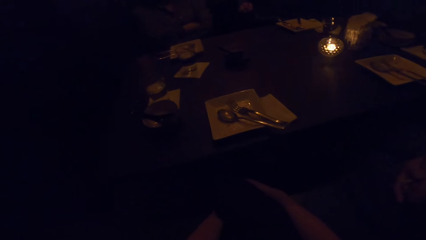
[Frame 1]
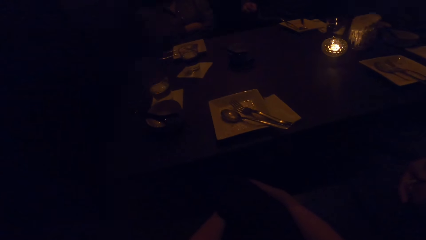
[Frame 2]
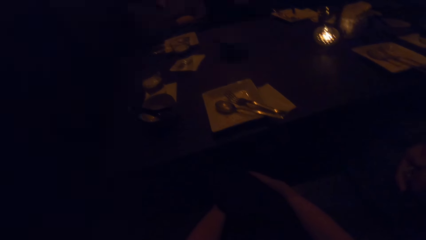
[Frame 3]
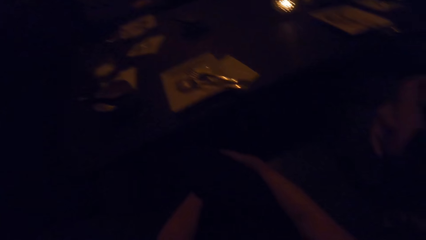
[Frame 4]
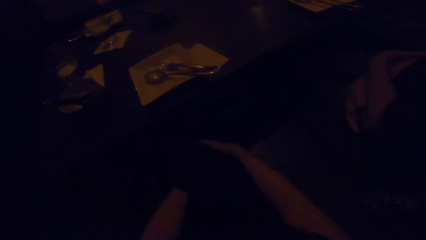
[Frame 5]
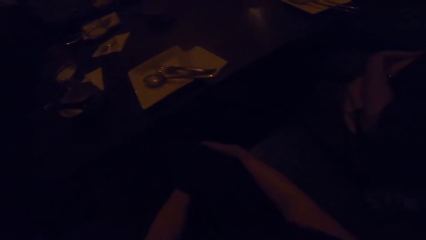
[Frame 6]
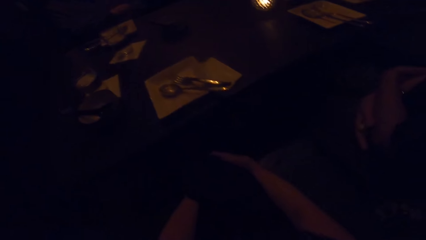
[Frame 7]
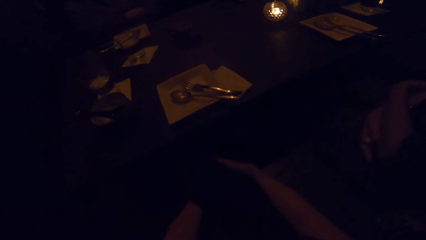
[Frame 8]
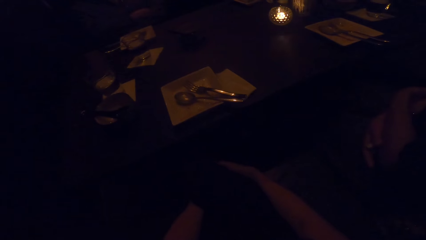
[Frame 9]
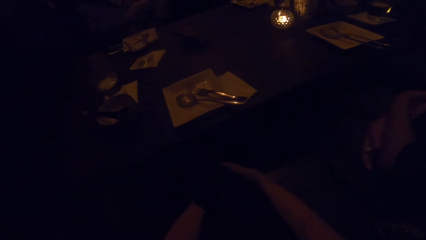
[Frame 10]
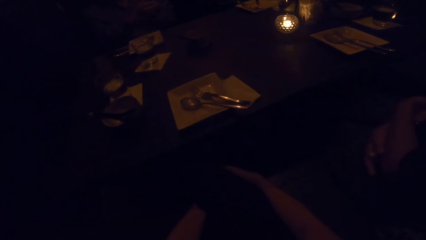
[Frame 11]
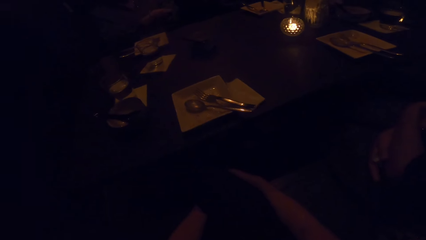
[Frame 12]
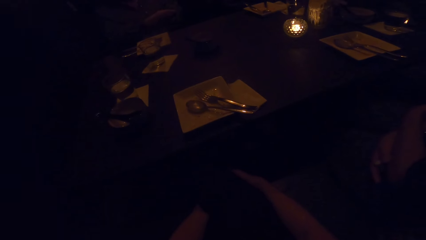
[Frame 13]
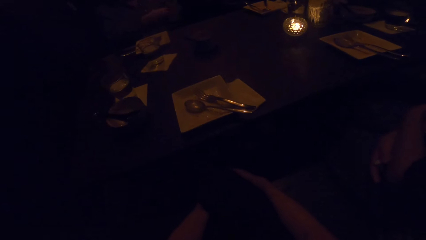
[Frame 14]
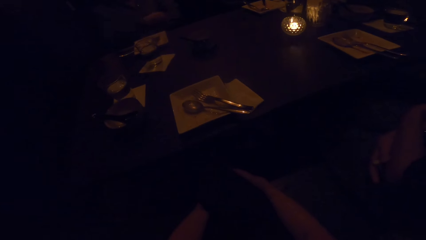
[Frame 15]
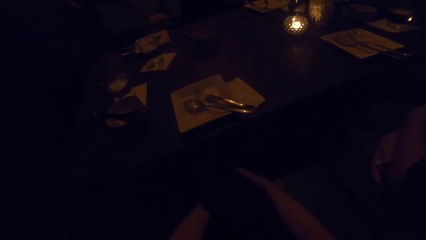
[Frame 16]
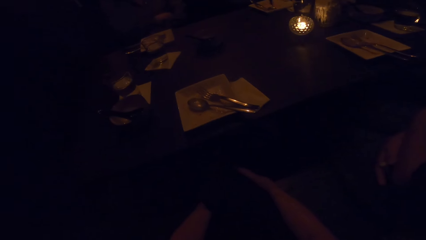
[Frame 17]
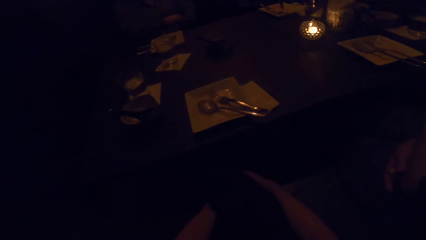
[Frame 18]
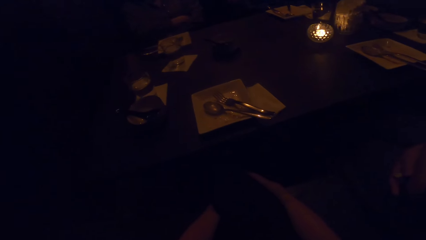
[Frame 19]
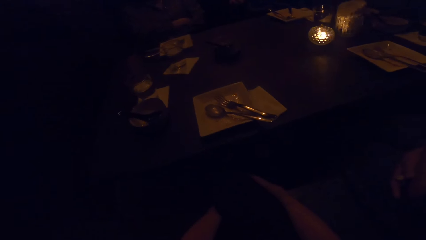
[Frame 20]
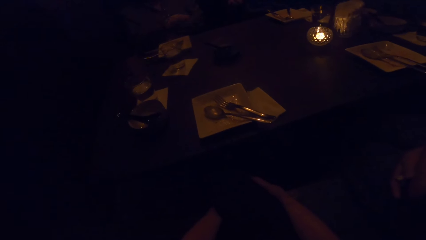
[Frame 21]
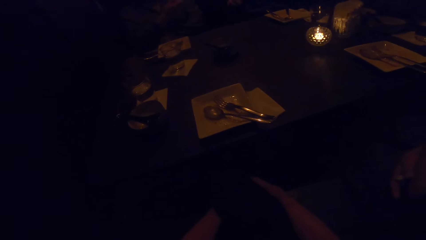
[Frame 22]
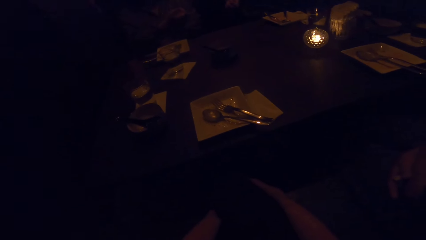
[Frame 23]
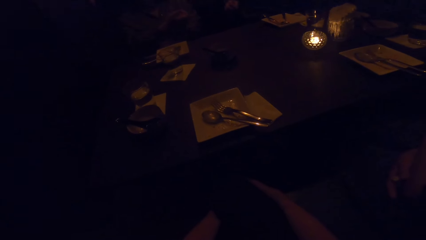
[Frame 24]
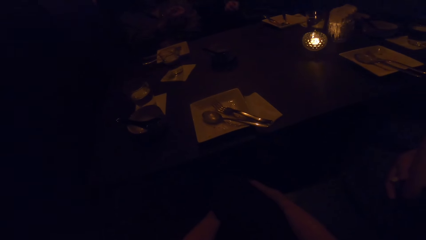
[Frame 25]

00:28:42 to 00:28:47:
The camera wearer holds the legs.

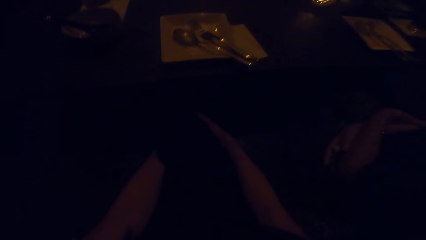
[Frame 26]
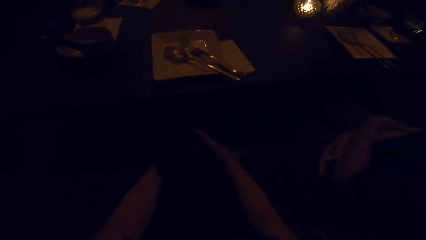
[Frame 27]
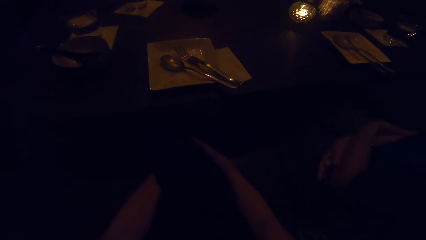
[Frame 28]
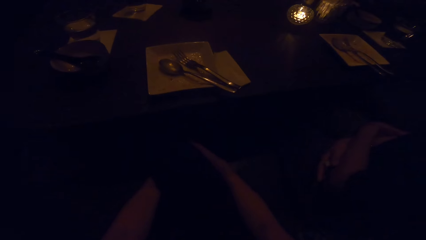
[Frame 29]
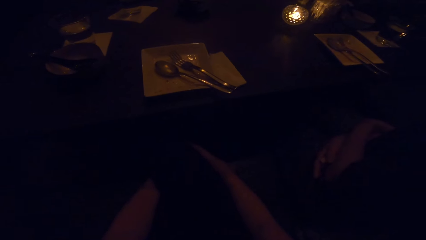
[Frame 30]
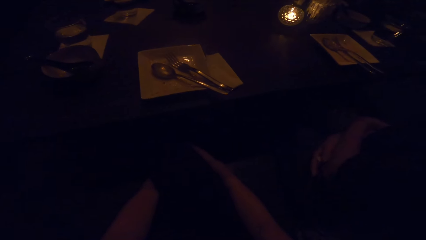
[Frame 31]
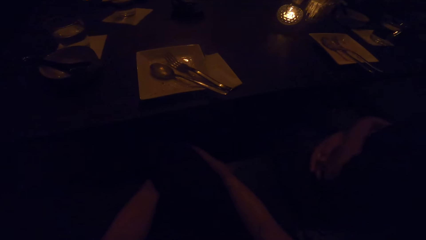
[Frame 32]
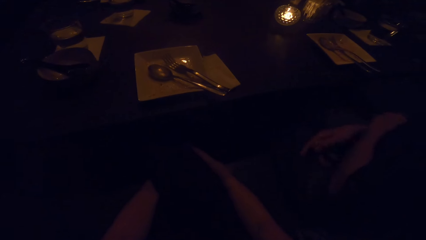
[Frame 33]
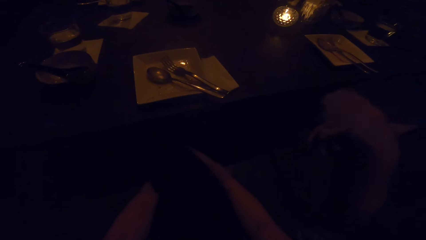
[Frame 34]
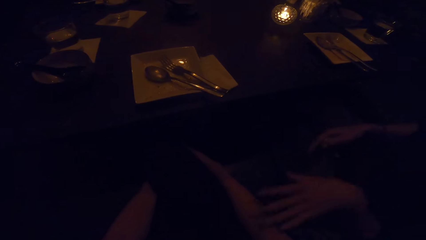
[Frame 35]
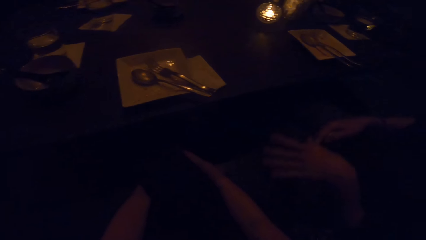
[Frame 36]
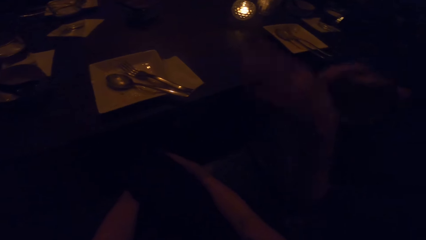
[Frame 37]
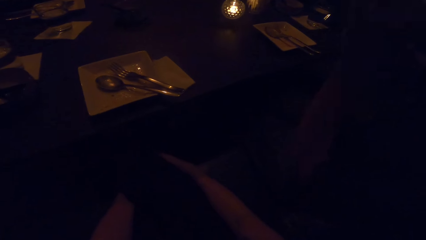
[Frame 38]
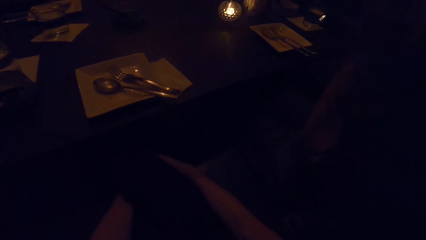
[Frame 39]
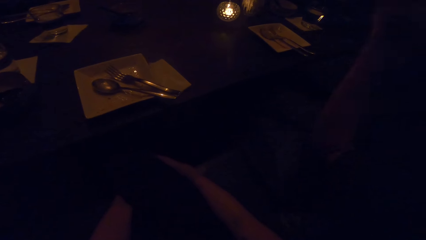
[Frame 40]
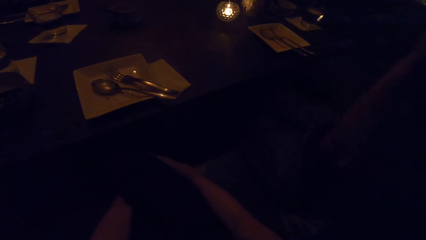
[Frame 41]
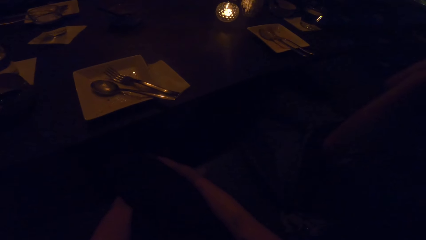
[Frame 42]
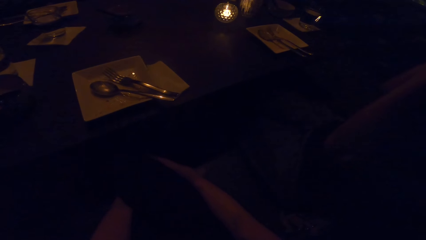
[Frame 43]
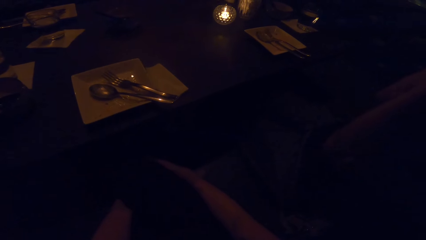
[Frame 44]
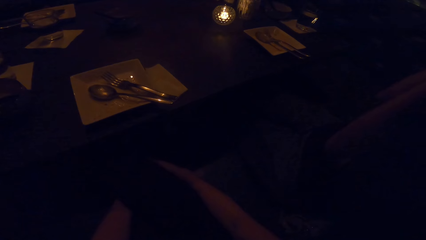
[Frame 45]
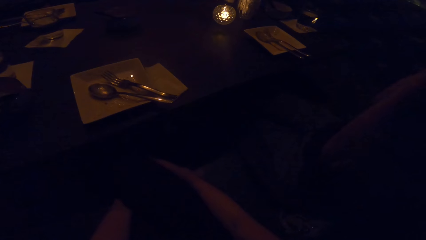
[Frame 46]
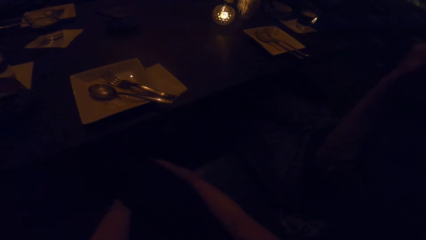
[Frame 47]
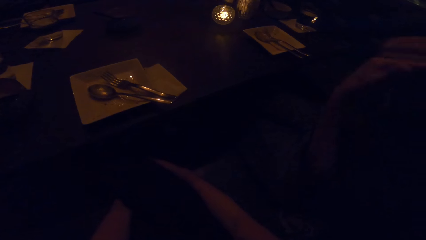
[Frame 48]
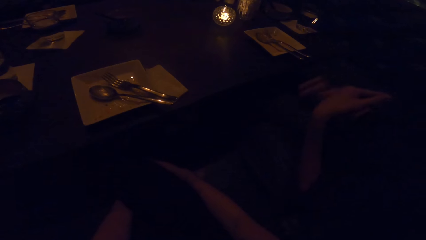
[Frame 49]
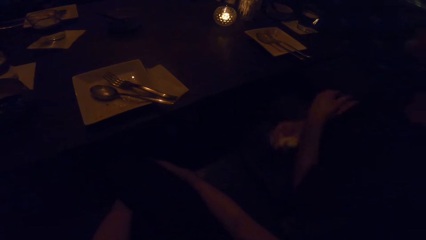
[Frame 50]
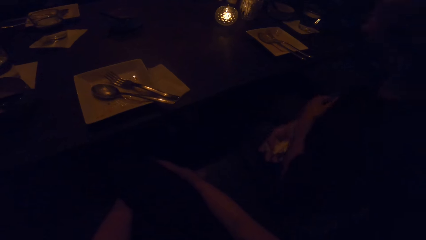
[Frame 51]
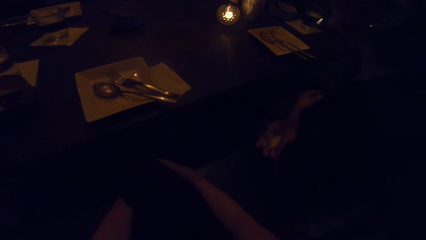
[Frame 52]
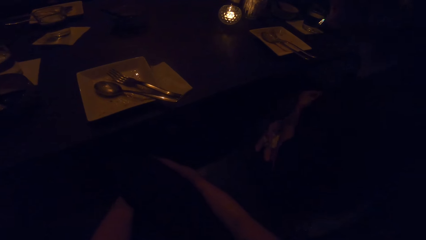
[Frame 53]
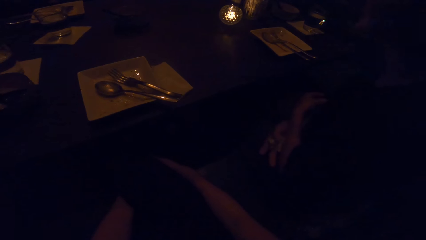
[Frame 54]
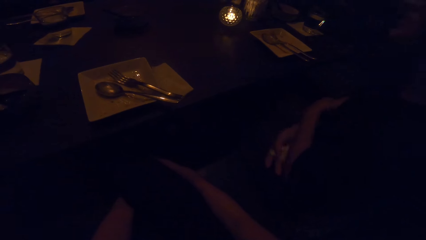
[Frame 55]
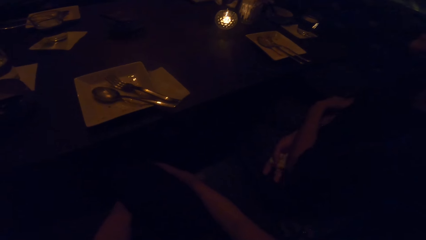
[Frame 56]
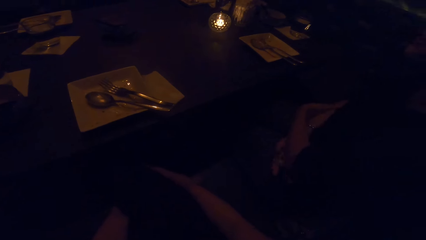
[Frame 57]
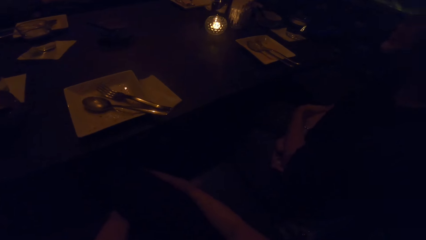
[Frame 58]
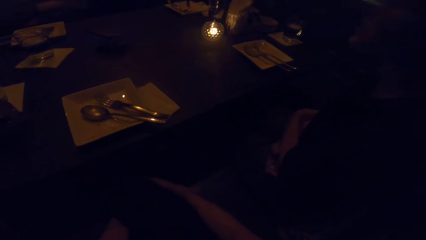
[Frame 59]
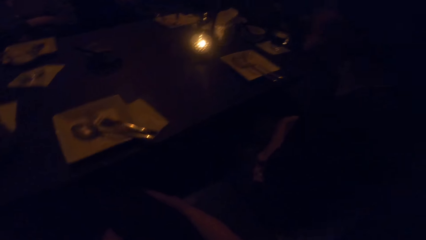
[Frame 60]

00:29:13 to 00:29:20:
A woman interacts with the camera wearer.
